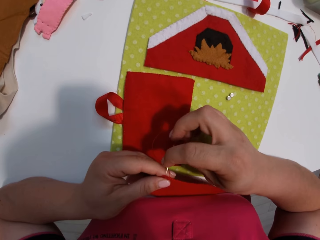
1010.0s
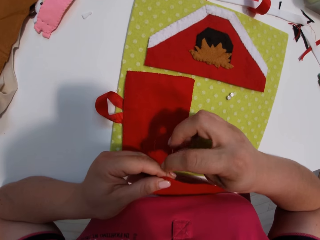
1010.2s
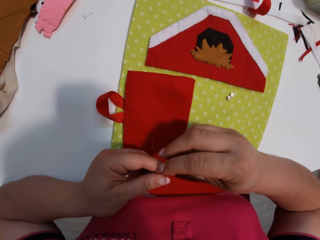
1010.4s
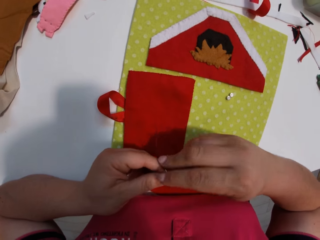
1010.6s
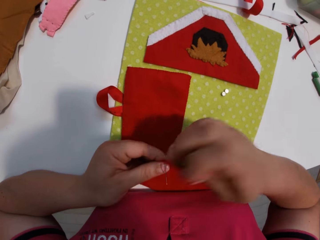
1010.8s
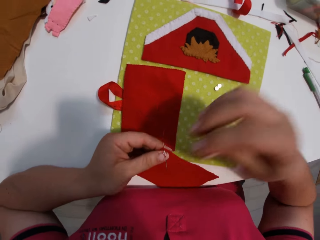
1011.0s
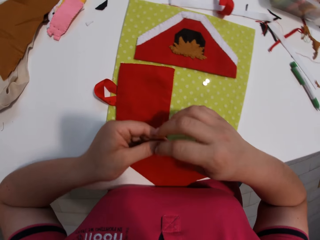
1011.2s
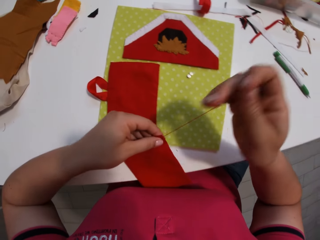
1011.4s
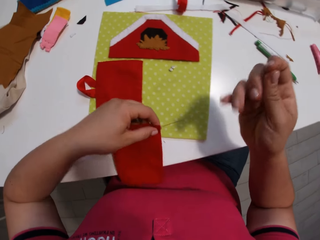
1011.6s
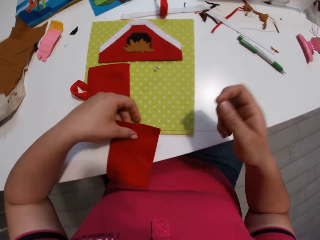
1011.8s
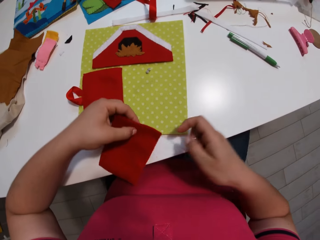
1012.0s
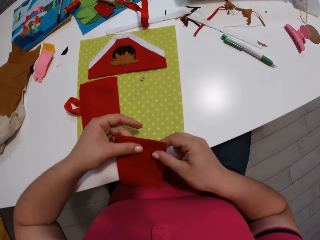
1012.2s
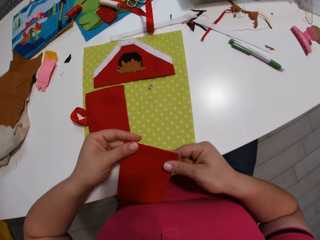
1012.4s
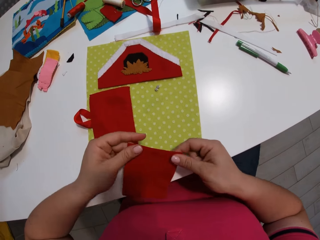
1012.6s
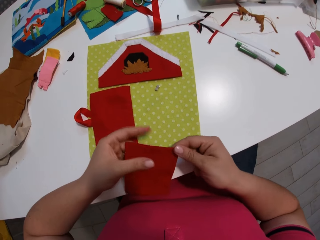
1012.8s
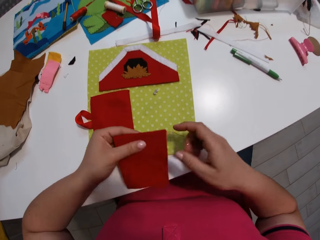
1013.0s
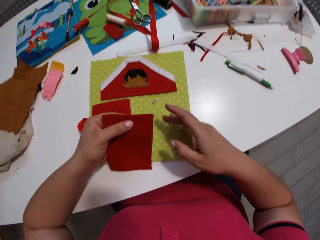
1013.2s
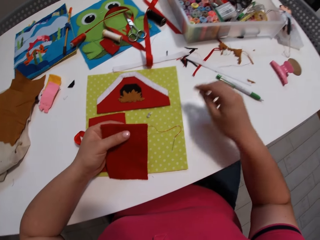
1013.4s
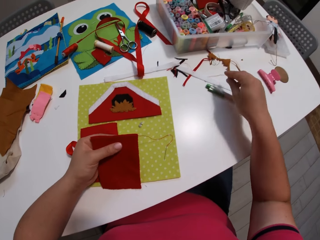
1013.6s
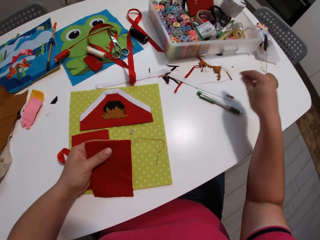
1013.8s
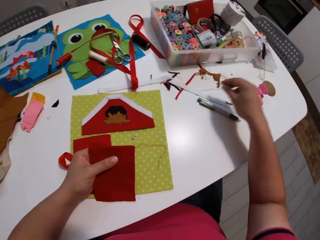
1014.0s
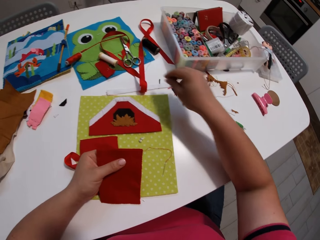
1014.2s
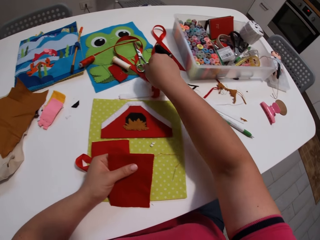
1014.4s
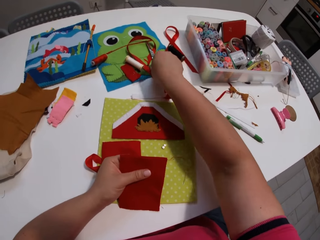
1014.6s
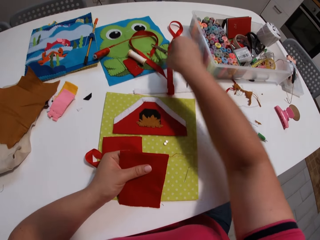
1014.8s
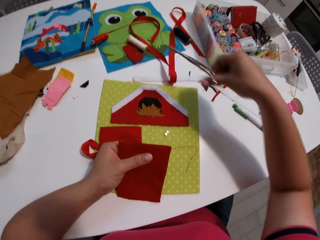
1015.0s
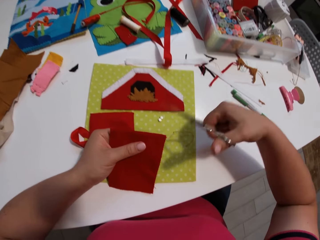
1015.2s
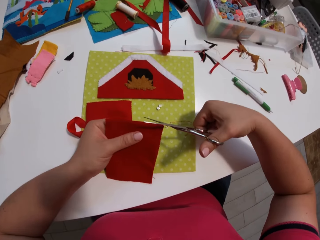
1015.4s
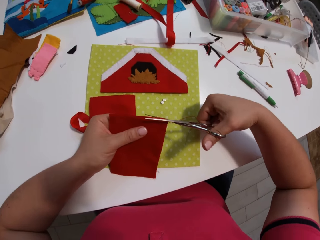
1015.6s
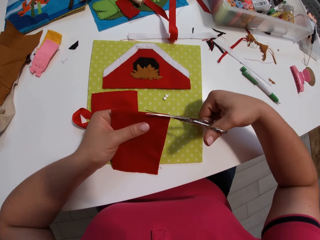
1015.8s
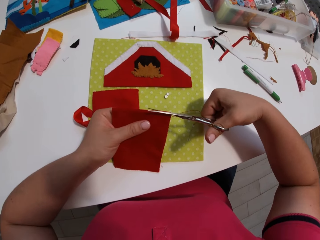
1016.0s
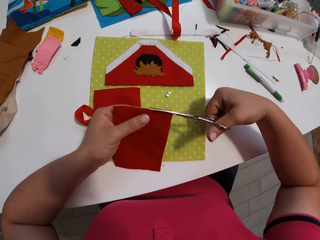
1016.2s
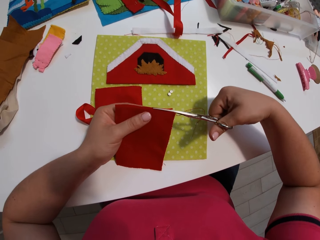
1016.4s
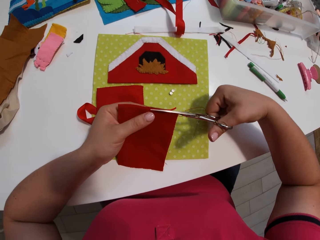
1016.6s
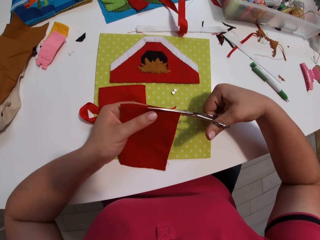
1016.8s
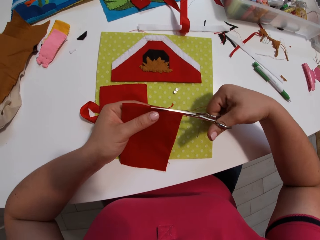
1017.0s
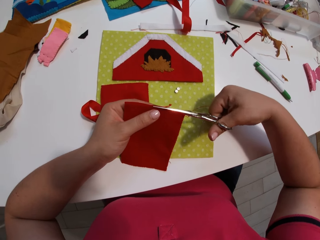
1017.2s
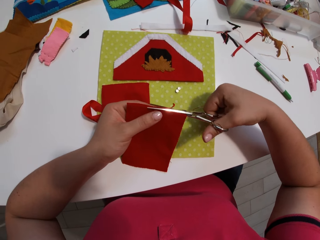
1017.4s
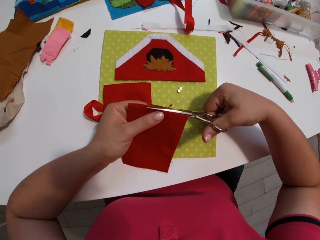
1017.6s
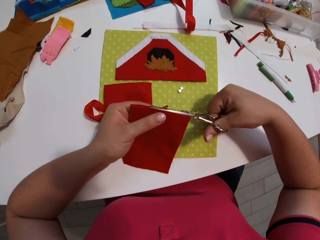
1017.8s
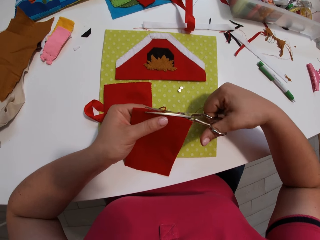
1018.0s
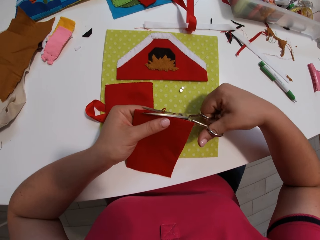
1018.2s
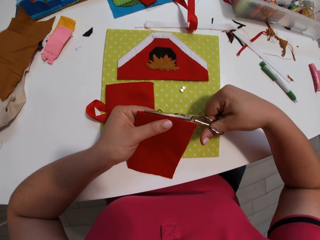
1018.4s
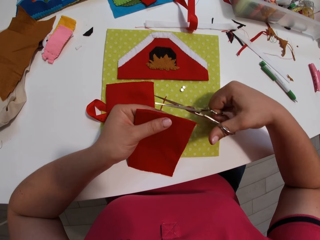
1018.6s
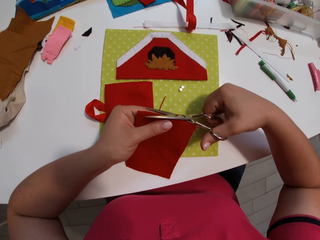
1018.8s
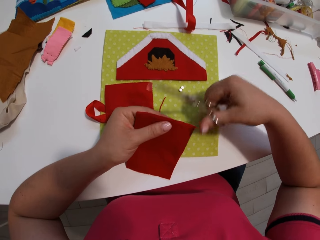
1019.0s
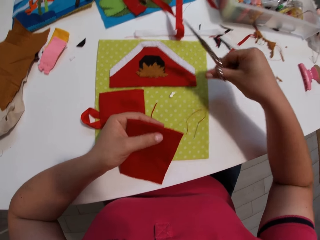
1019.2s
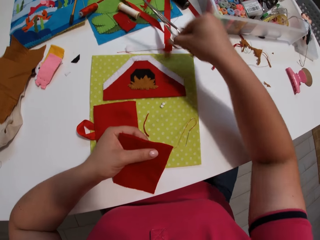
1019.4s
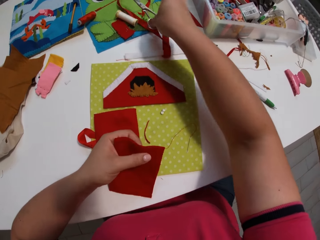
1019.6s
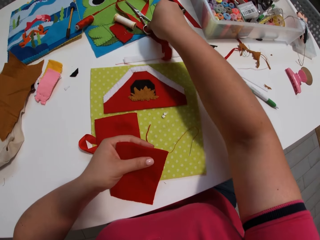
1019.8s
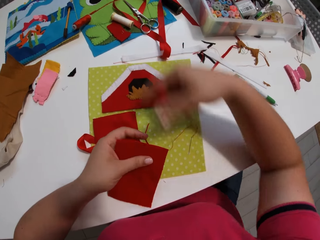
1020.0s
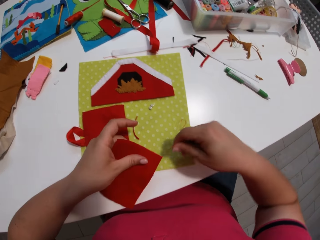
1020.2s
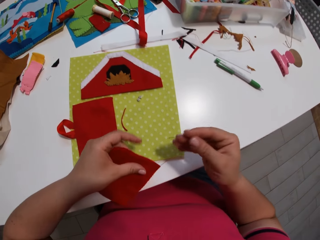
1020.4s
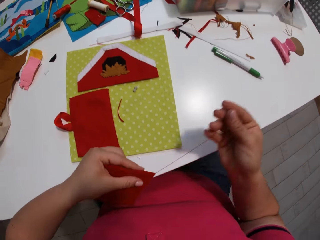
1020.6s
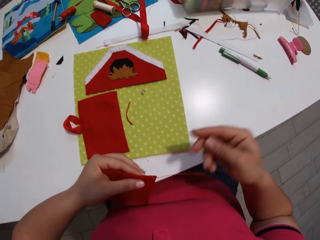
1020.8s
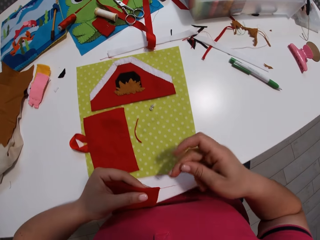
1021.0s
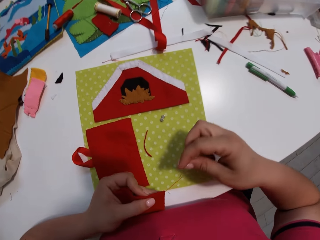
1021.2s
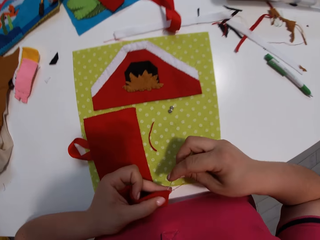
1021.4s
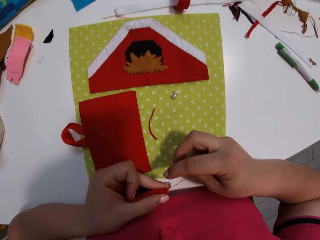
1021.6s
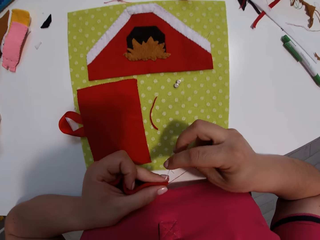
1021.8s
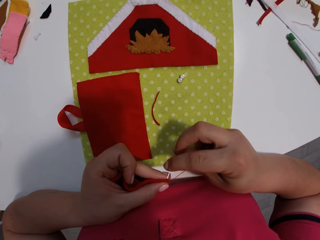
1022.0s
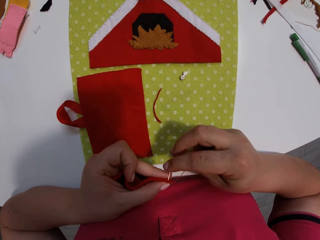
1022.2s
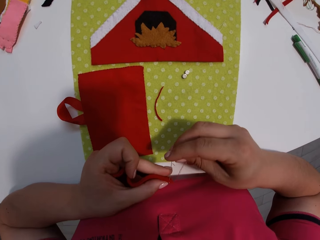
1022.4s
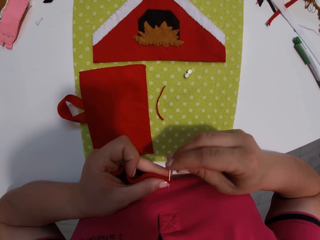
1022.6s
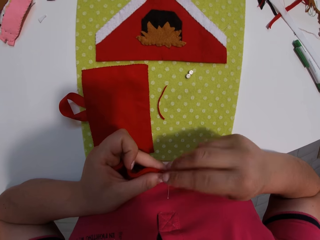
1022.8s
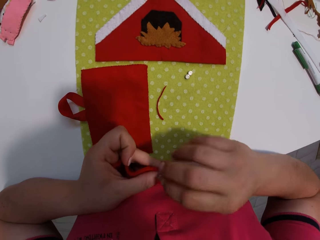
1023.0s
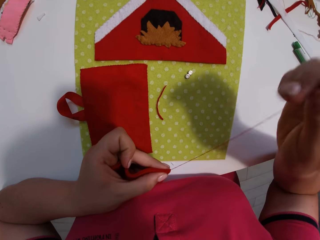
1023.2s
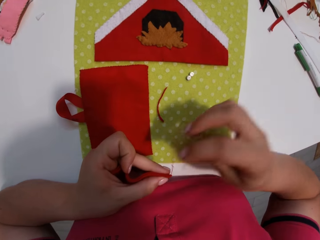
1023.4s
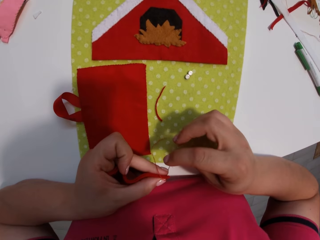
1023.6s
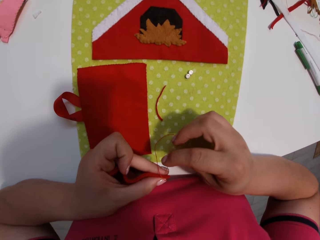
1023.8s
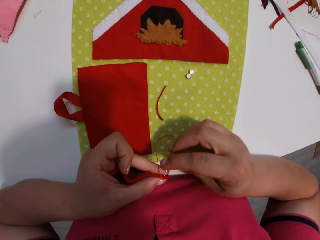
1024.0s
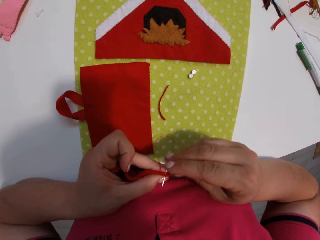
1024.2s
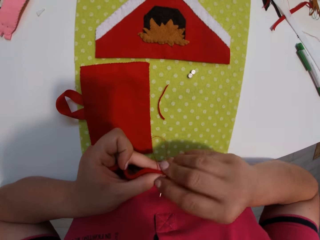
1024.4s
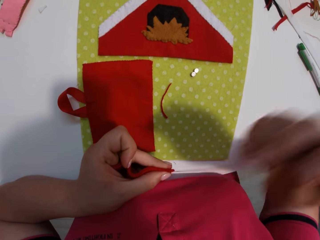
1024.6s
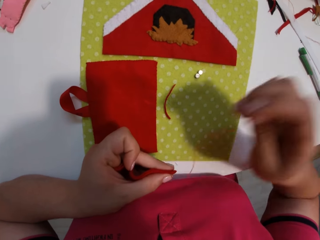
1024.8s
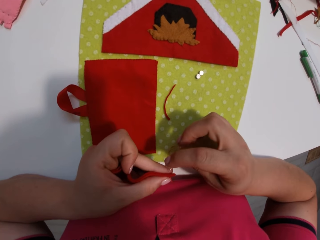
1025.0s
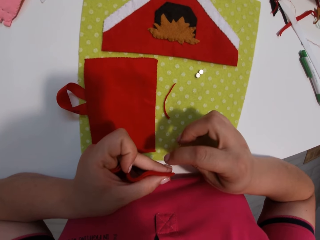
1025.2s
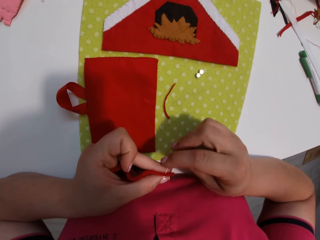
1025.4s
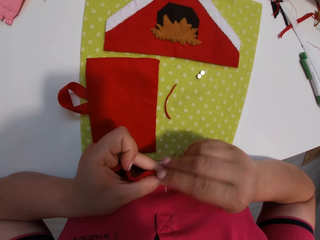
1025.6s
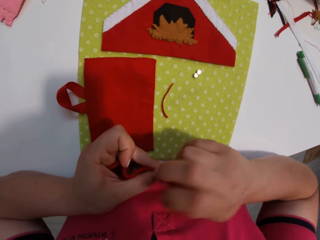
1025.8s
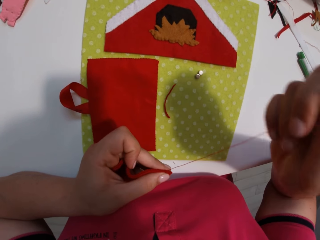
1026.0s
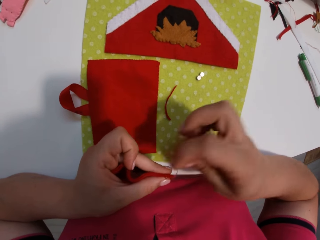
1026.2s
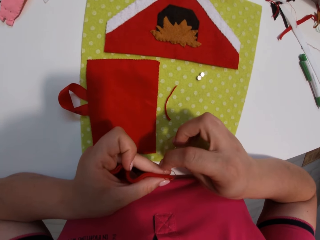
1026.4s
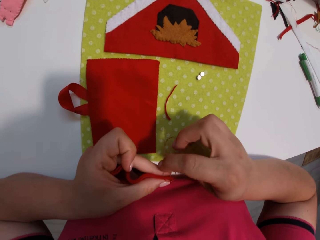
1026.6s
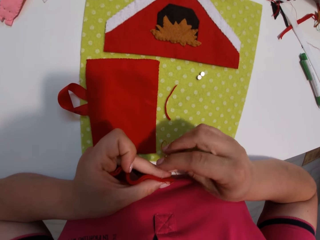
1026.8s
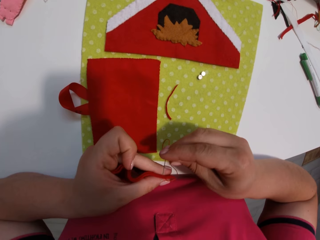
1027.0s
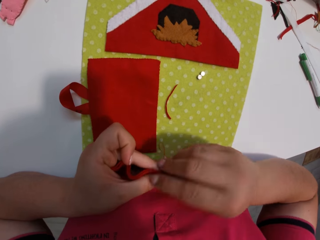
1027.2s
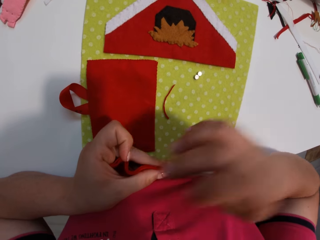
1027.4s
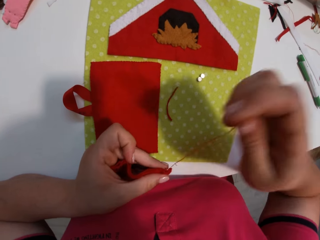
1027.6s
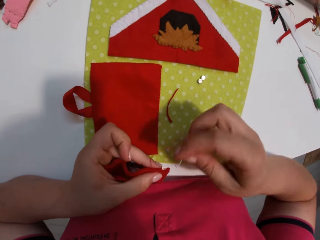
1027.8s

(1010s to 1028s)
The camera wearer stops stitching the pieces of cloth. They pick up scissors from the table. They cut a piece of cloth with the scissors. They put the scissors down. They stitch the pieces of cloth with a needle and thread.

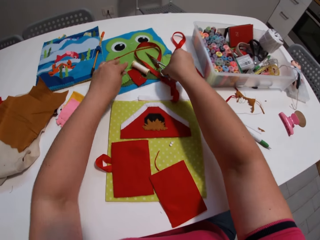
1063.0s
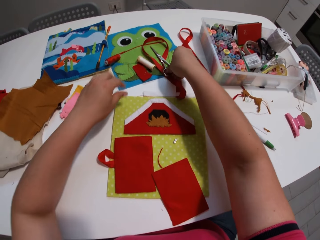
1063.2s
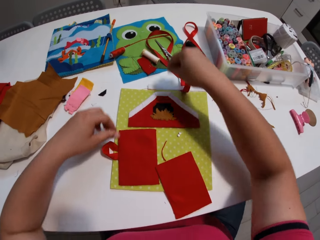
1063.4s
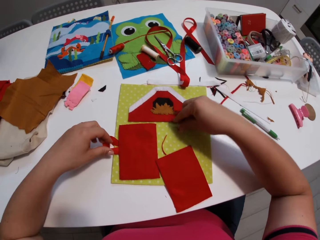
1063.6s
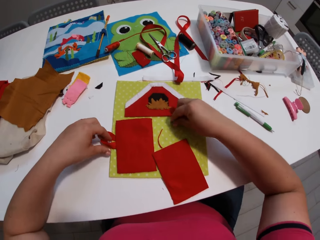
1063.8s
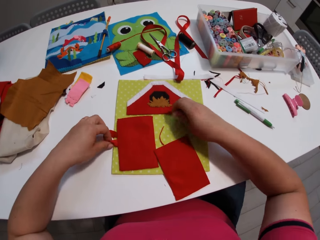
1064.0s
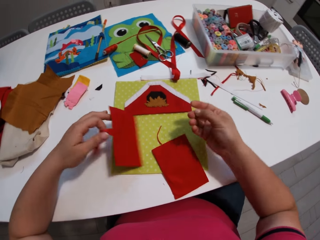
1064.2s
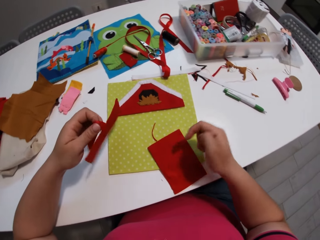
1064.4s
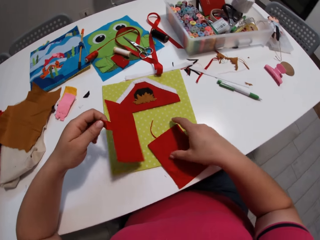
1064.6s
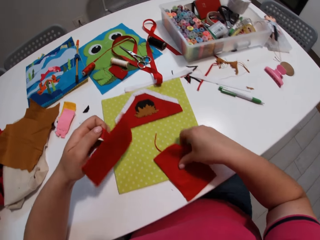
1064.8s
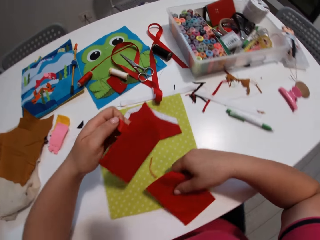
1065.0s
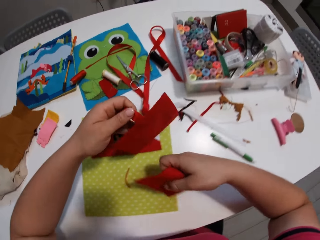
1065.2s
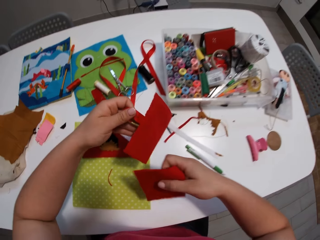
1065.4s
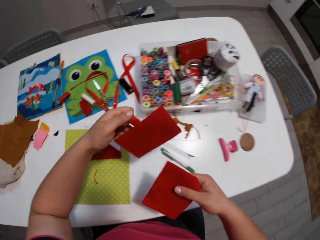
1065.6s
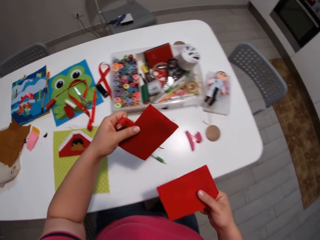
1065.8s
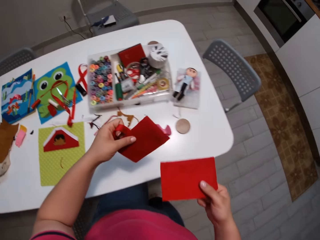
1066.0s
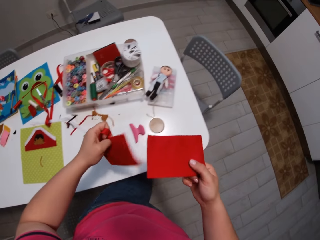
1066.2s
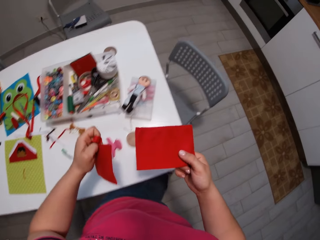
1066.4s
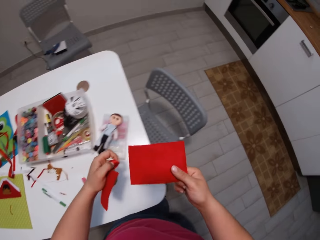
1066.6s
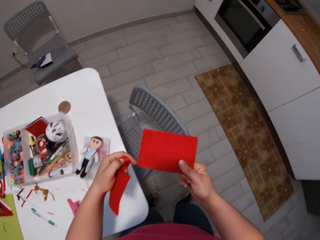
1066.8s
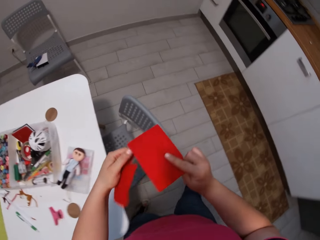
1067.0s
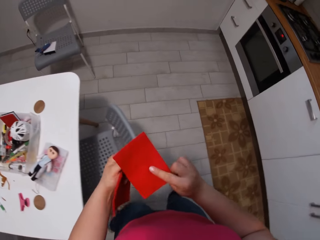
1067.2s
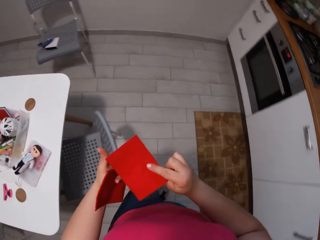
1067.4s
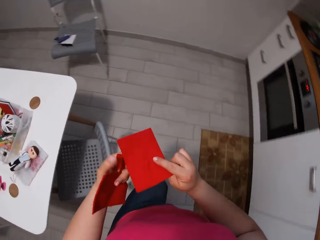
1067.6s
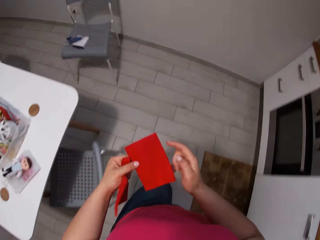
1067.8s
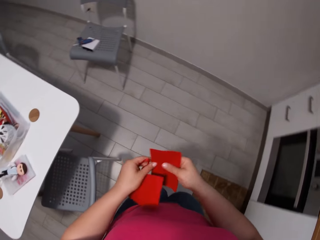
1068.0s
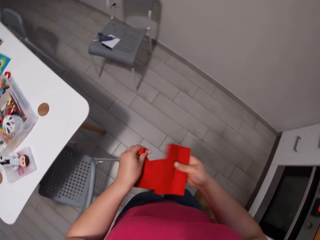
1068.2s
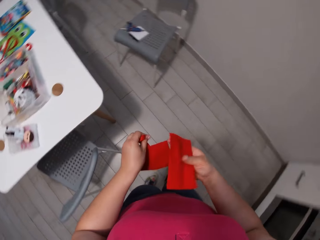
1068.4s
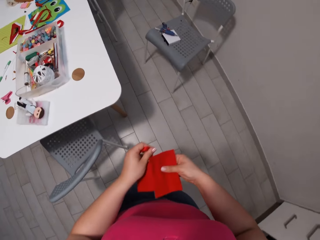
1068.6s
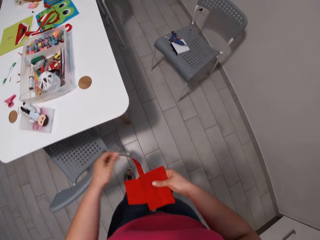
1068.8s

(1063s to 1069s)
The camera wearer puts a pair of scissors on the table. They put a needle with thread on the table. They pick up pieces of cloth from the table. They walk in the room.
